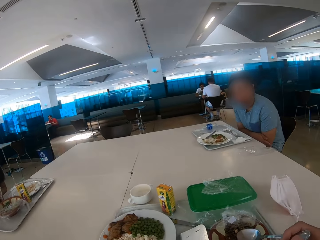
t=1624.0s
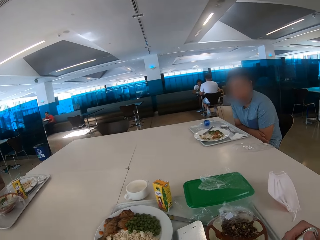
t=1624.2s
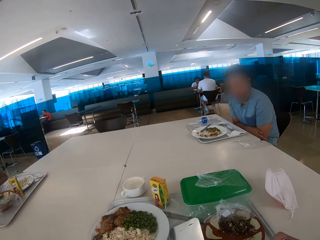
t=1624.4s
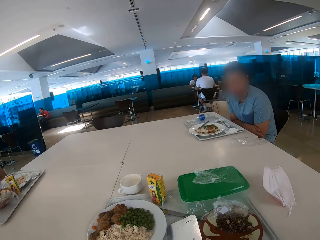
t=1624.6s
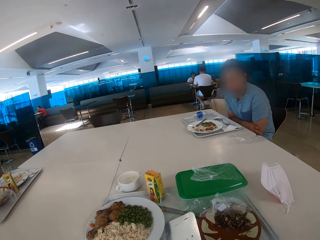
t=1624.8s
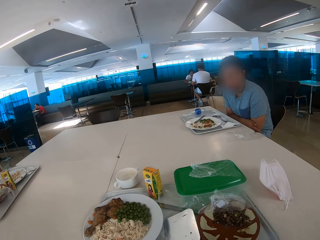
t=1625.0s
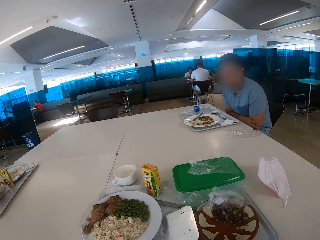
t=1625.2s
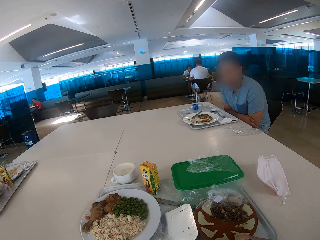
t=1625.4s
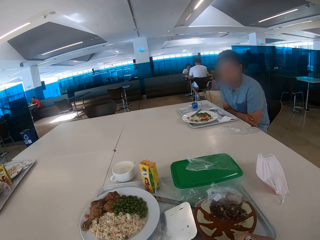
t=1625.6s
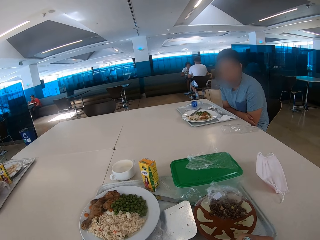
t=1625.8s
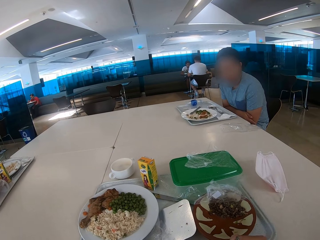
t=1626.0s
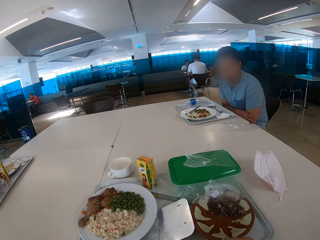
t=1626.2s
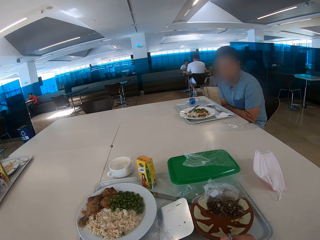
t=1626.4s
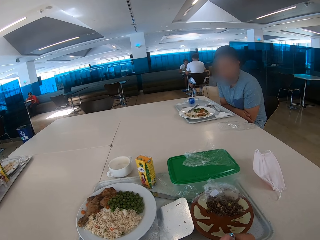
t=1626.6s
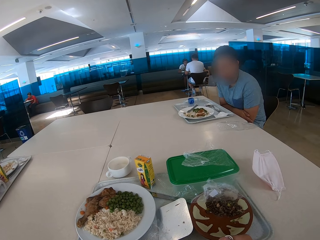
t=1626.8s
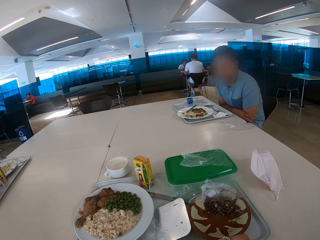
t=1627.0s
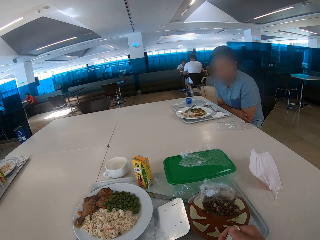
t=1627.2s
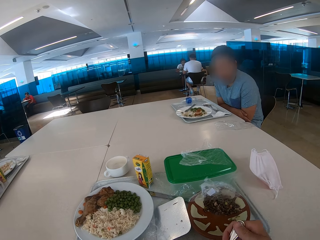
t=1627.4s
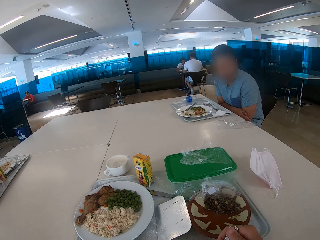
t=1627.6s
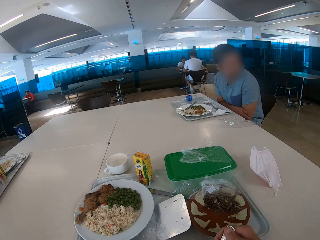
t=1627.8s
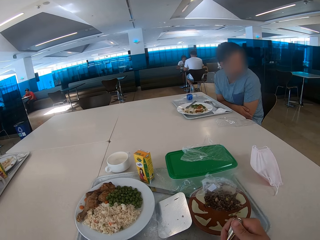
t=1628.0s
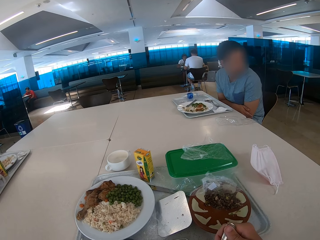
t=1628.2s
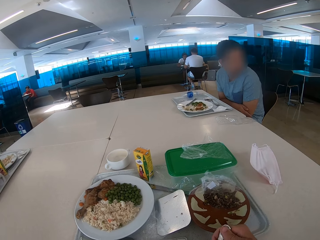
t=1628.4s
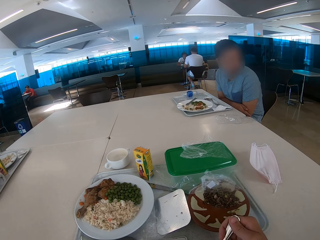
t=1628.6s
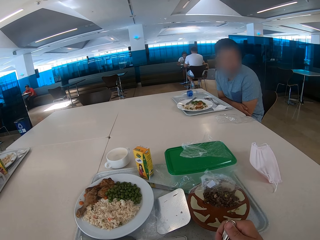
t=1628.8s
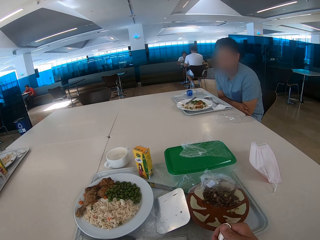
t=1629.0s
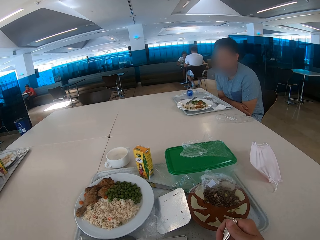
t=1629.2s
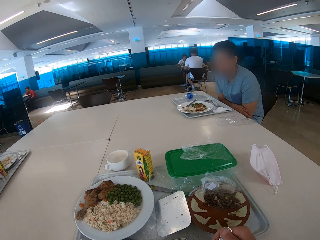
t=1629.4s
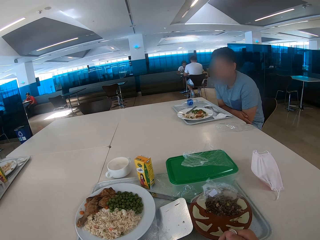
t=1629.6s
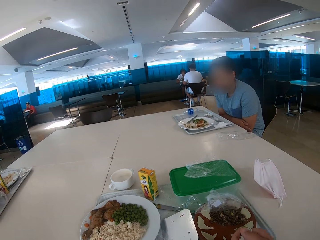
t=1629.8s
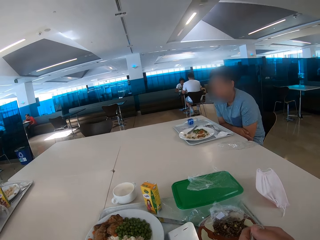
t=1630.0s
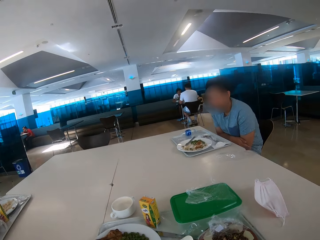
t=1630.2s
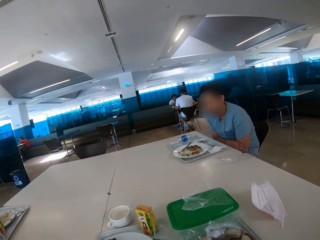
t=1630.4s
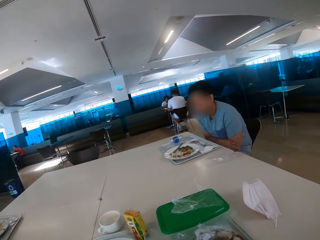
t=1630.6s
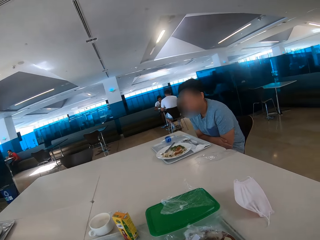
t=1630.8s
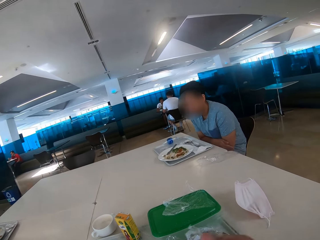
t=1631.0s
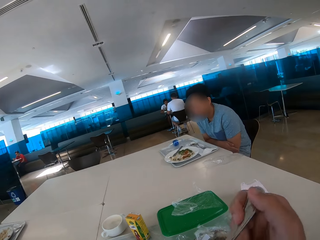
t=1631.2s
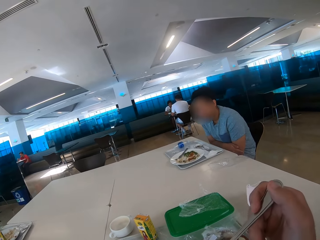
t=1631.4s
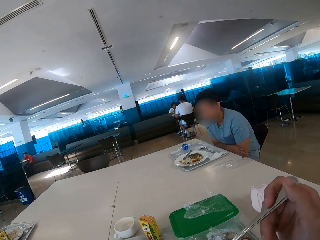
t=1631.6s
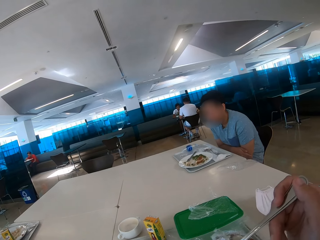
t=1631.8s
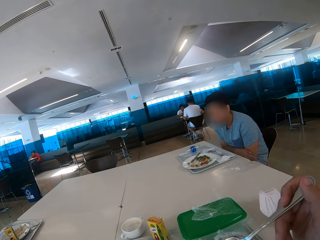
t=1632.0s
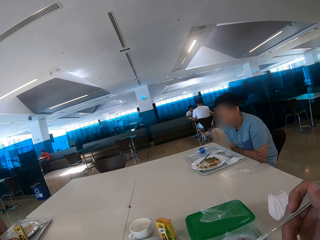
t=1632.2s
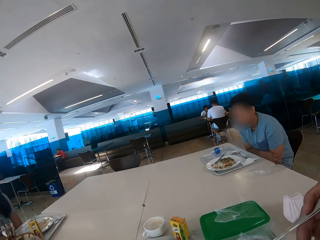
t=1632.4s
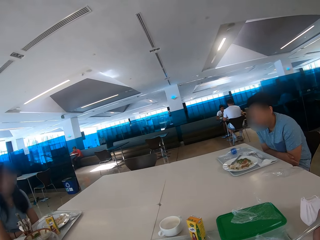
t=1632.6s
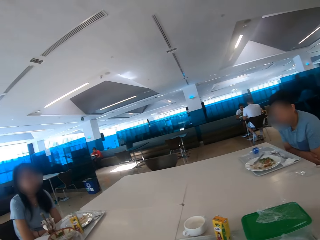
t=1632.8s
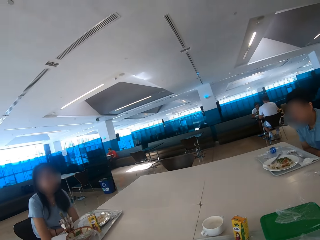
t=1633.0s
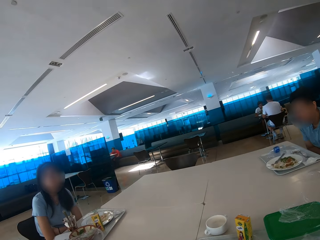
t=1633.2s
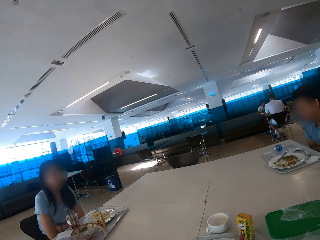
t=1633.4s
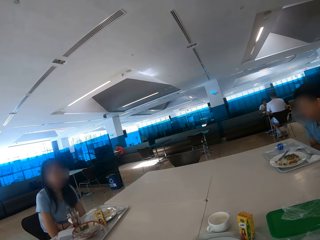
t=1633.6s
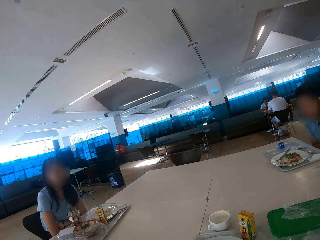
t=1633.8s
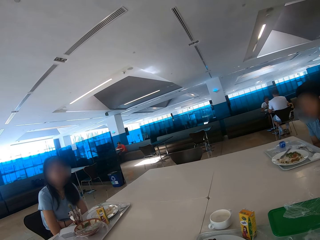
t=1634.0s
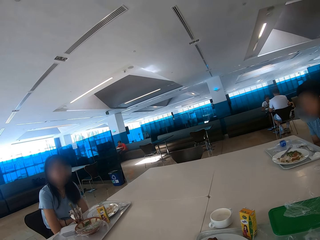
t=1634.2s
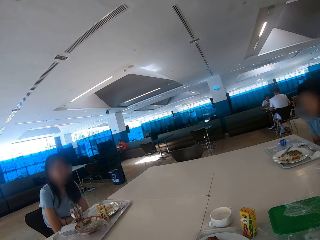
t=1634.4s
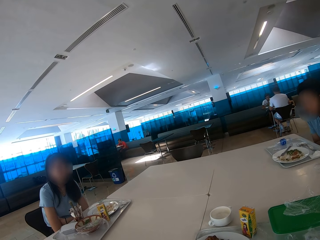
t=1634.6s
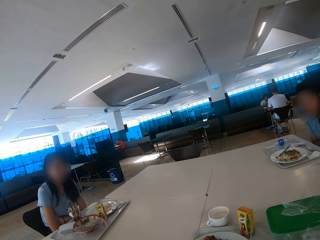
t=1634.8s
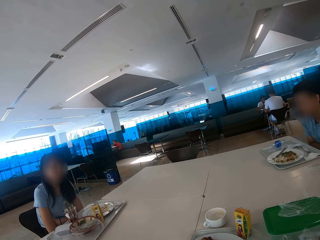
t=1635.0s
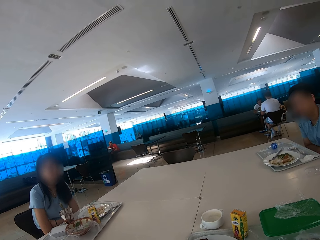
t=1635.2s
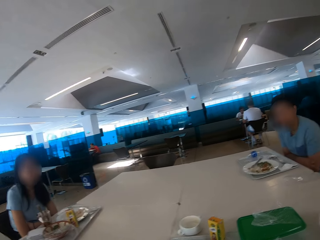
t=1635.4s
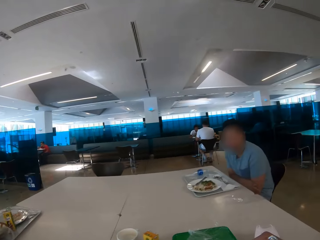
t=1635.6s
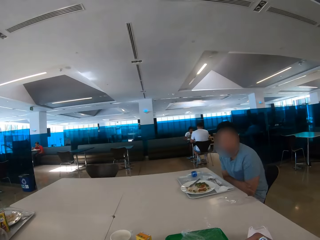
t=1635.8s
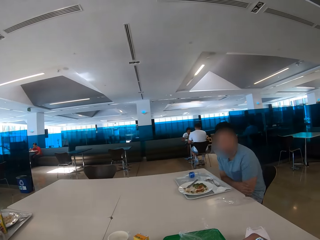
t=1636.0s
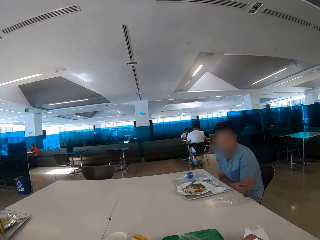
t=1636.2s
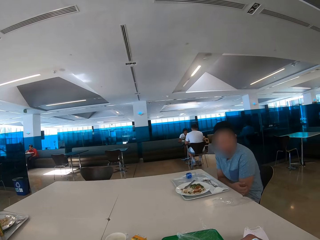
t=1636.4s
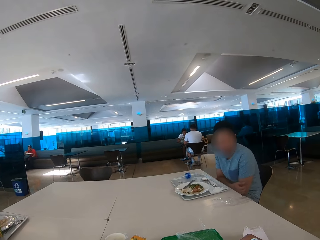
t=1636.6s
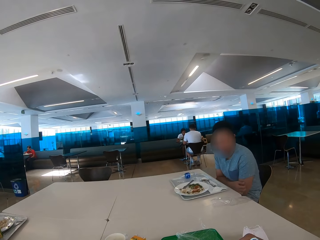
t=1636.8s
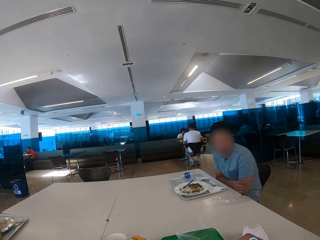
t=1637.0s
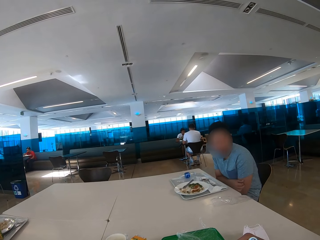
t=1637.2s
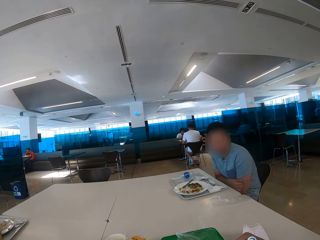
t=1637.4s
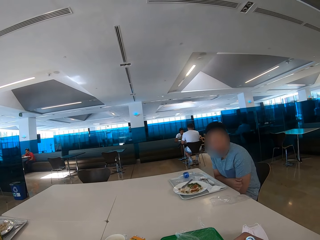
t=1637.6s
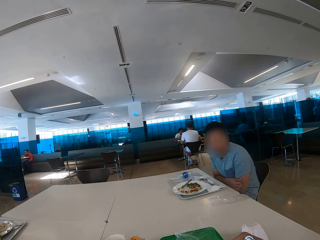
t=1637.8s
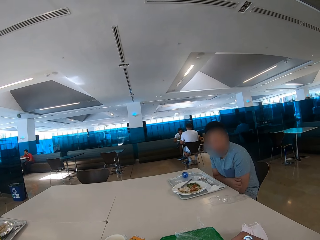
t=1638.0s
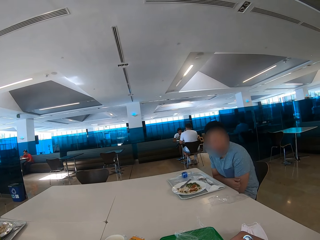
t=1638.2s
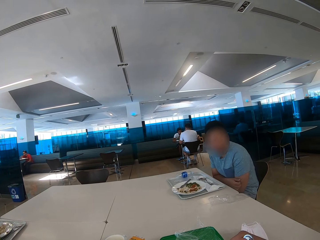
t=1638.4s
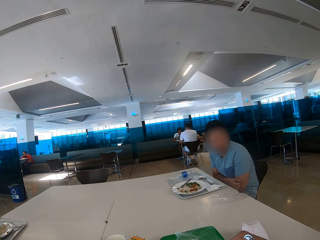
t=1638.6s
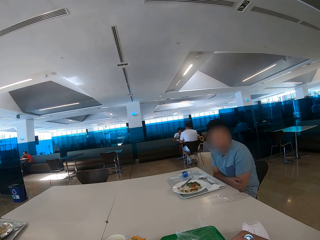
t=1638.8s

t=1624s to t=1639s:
The camera wearer eats food. They look at a woman. They look at a man.

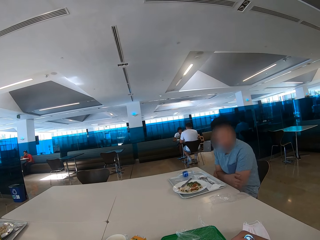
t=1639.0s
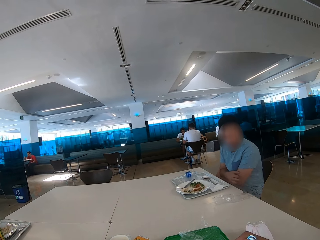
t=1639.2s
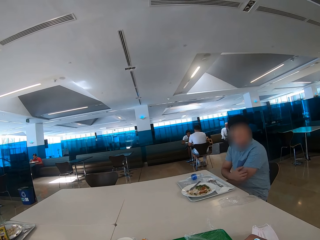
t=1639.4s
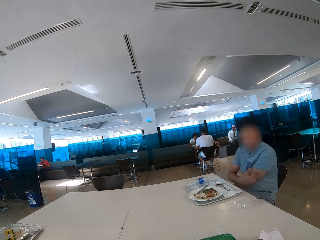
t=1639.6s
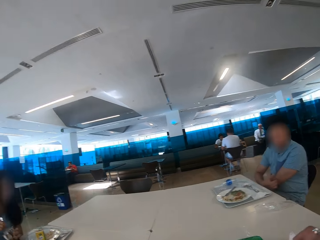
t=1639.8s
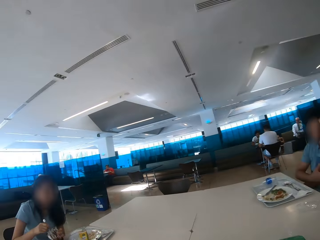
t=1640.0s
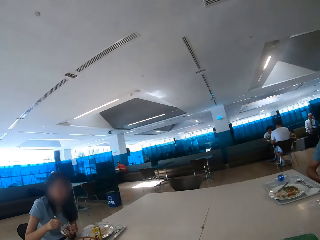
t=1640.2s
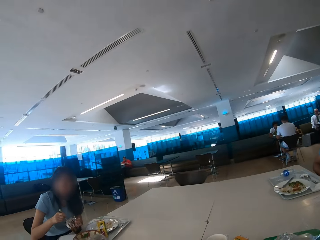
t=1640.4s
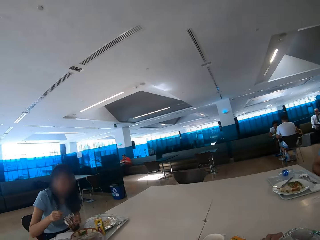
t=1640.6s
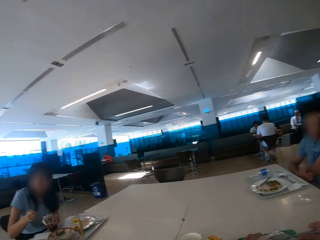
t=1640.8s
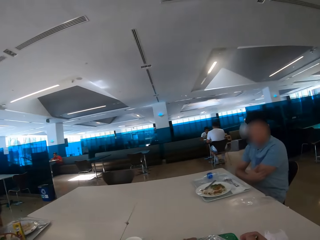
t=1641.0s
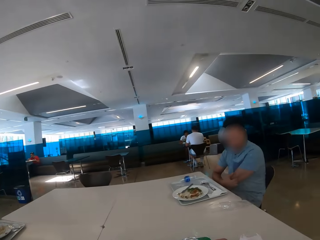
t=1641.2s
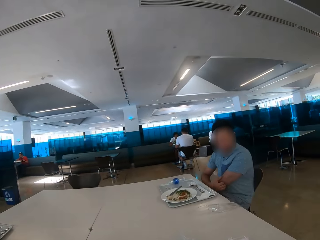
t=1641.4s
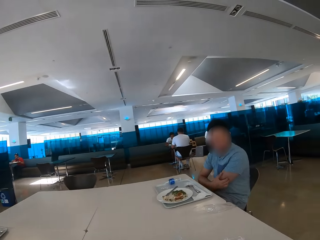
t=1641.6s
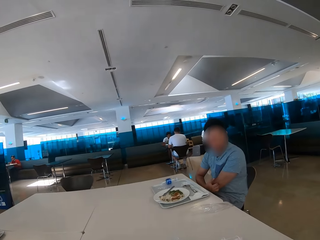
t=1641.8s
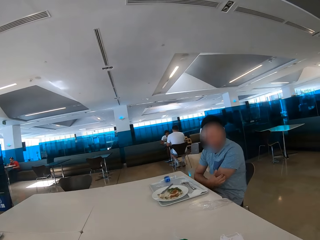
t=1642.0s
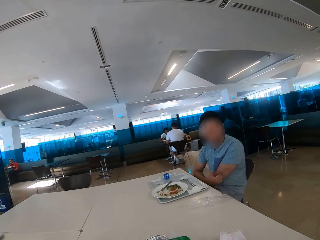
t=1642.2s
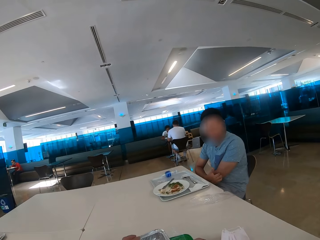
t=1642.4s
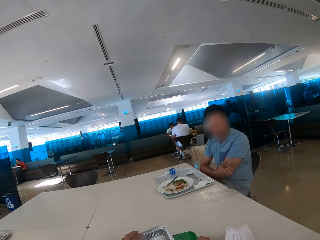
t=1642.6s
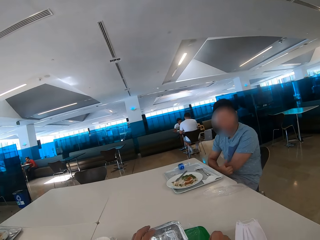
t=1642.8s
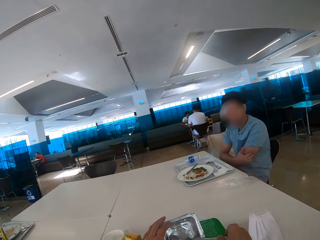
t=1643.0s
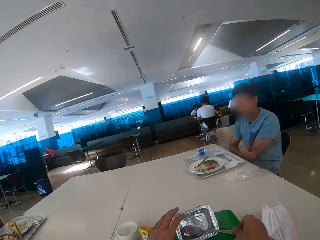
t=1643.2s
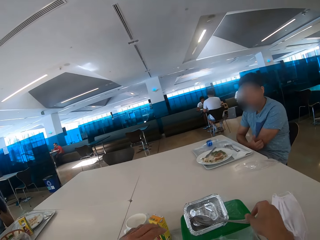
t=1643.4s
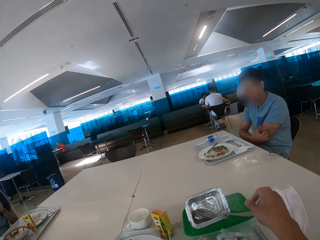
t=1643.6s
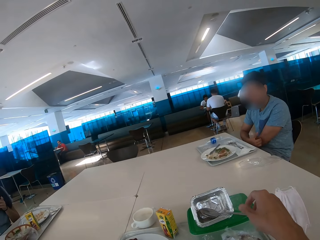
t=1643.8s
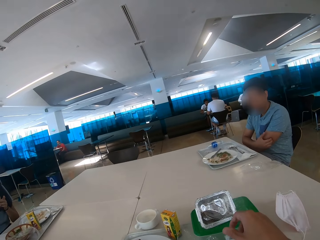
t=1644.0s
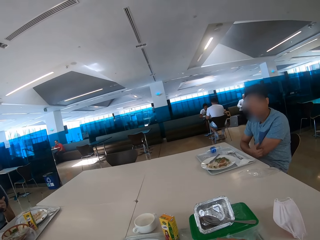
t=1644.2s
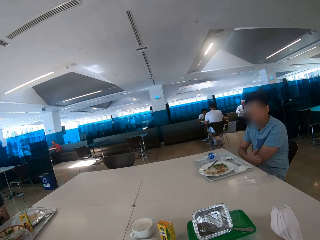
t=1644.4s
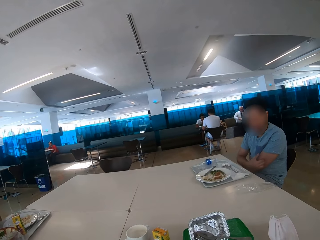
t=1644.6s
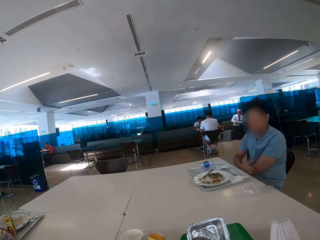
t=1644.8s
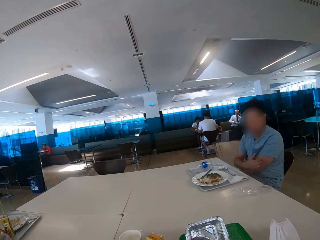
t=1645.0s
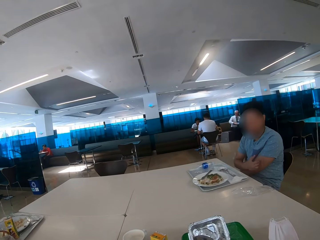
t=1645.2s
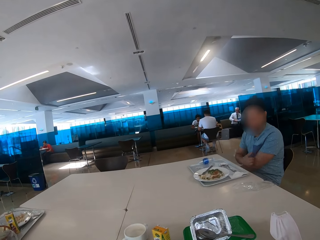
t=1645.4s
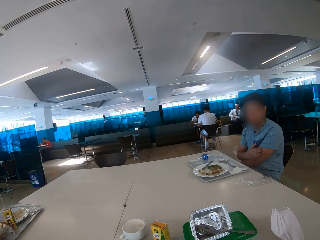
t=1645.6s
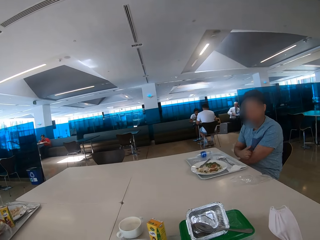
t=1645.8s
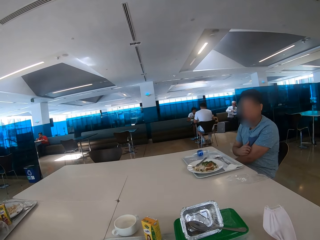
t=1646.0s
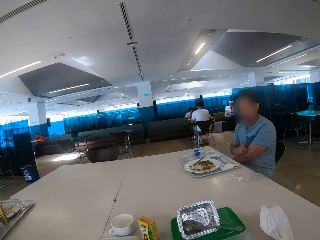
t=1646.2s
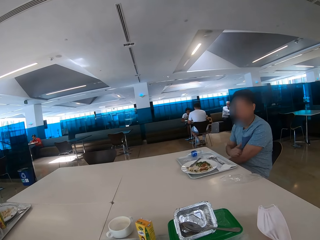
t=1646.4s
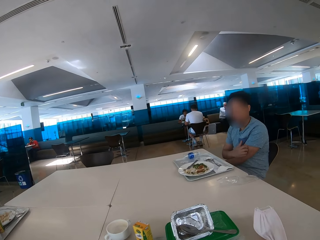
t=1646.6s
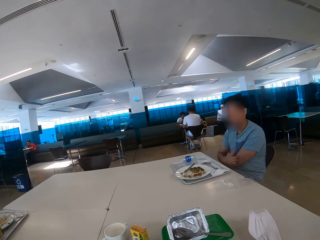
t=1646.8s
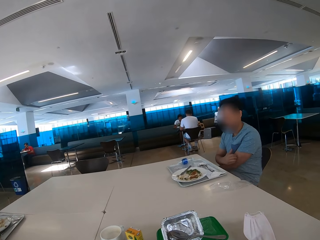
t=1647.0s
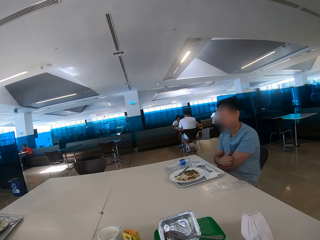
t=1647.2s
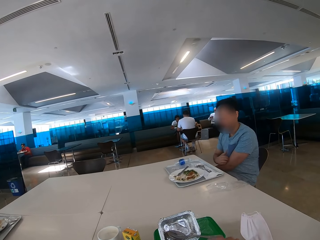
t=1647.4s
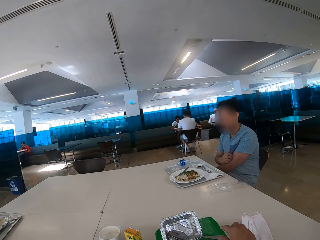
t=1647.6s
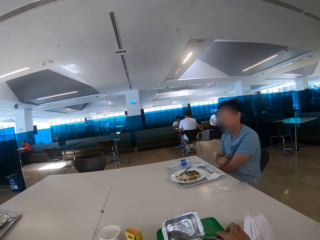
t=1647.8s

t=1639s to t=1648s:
A man scratches his hands. The camera wearer puts the spoon on the disposable plate.
